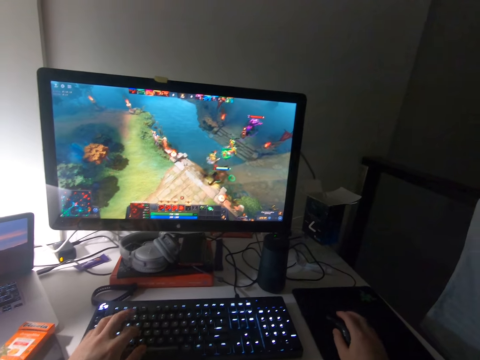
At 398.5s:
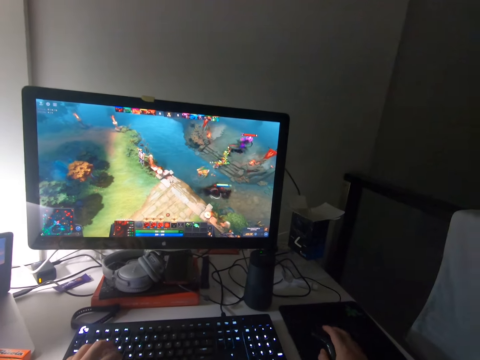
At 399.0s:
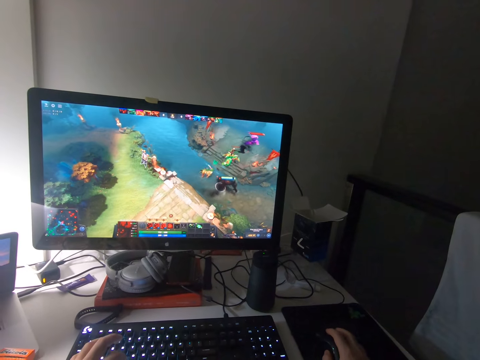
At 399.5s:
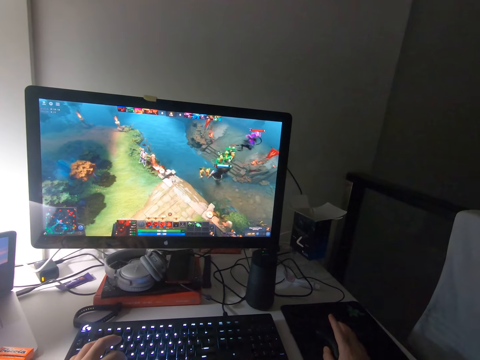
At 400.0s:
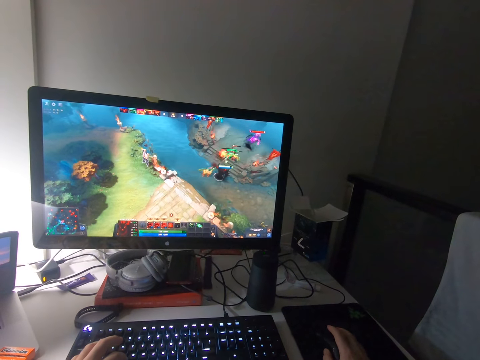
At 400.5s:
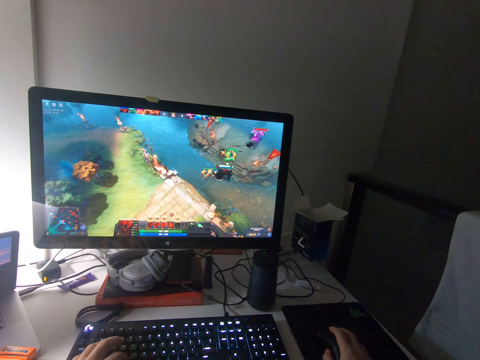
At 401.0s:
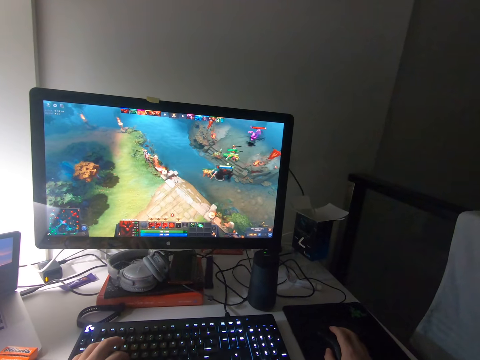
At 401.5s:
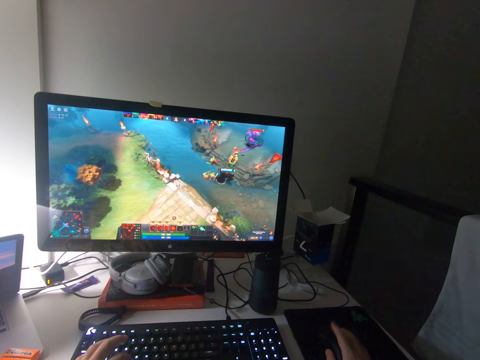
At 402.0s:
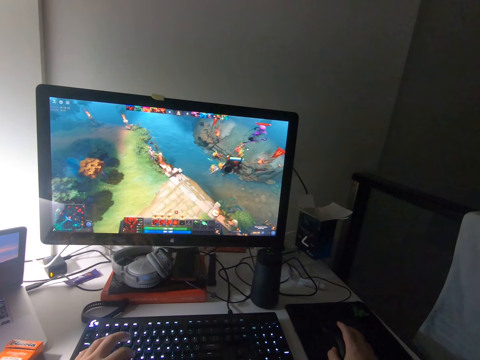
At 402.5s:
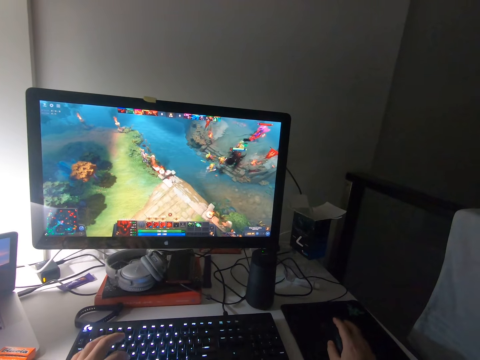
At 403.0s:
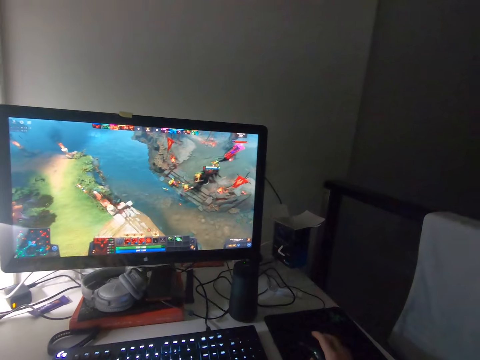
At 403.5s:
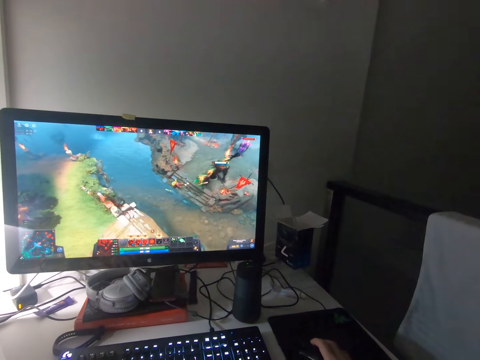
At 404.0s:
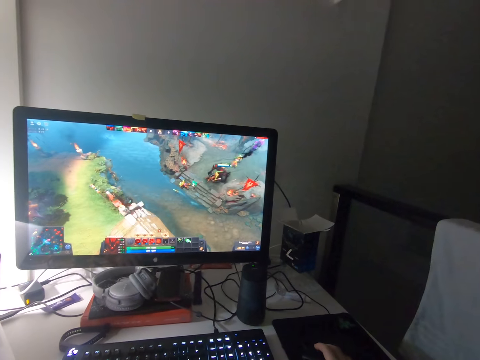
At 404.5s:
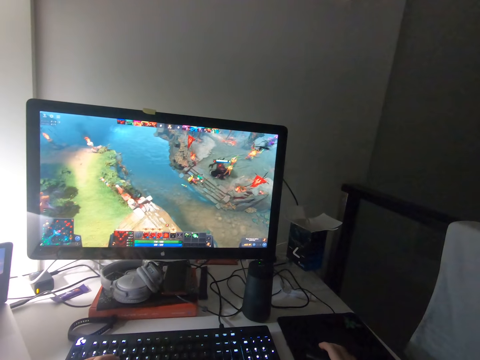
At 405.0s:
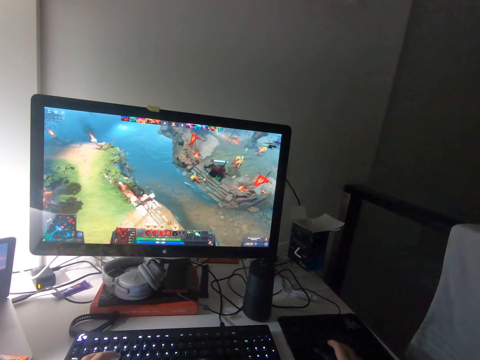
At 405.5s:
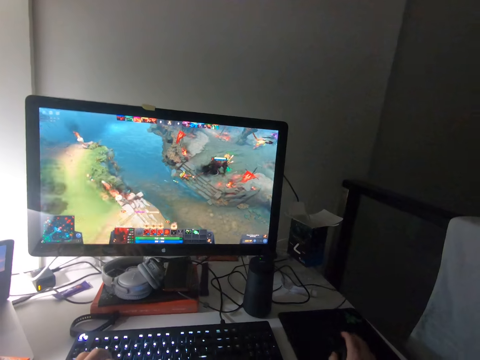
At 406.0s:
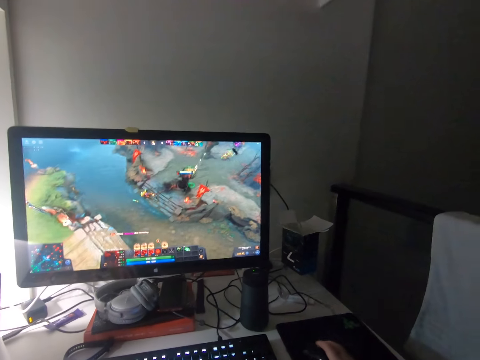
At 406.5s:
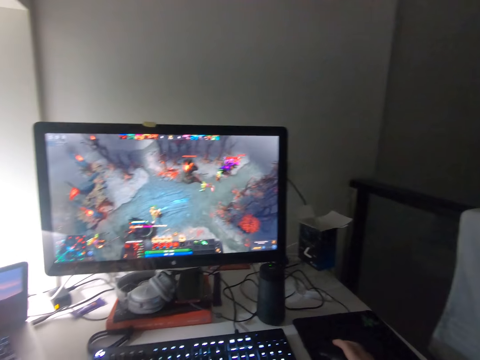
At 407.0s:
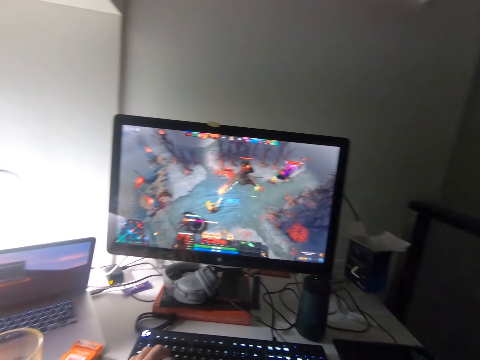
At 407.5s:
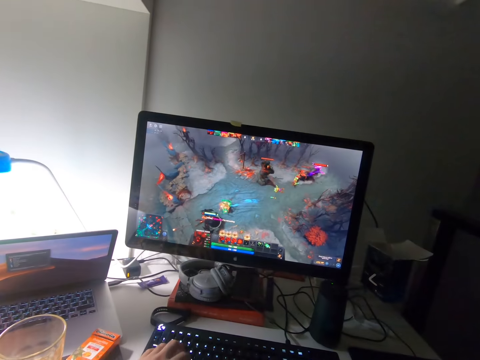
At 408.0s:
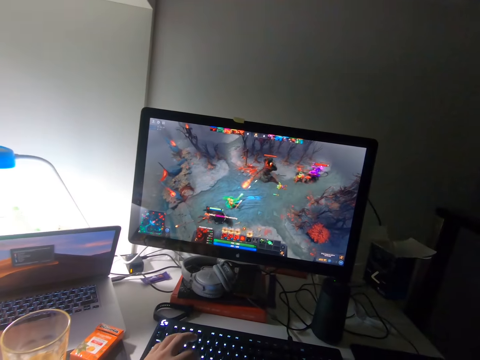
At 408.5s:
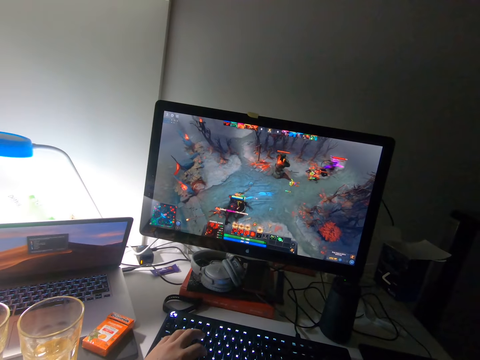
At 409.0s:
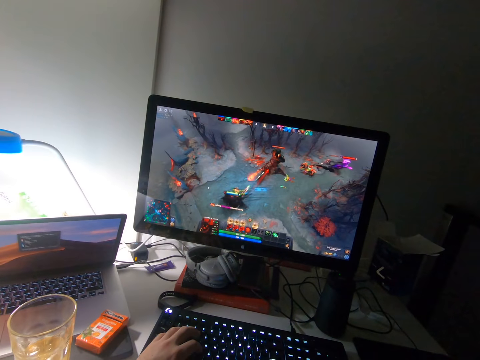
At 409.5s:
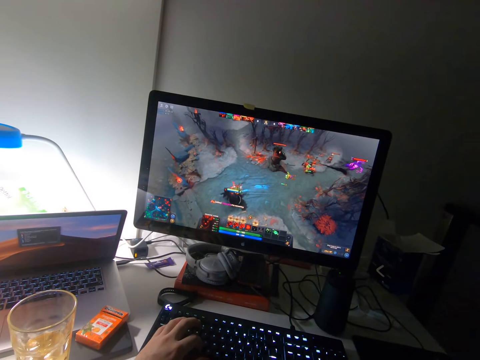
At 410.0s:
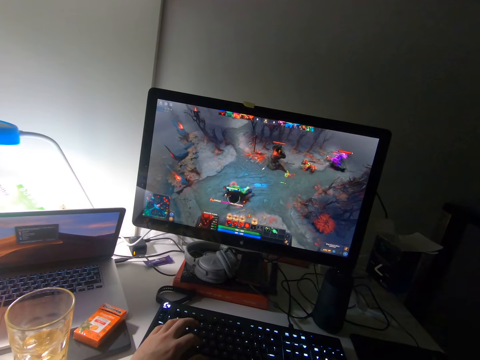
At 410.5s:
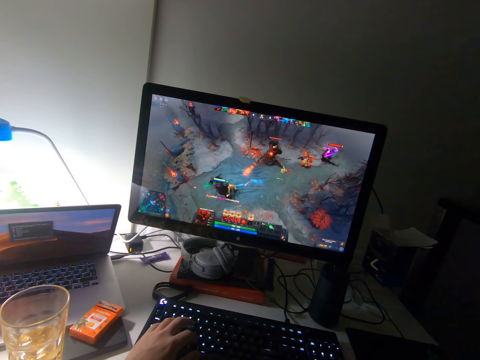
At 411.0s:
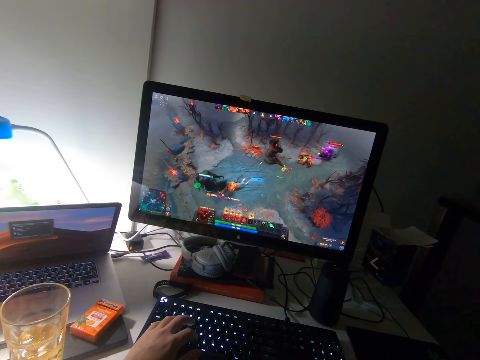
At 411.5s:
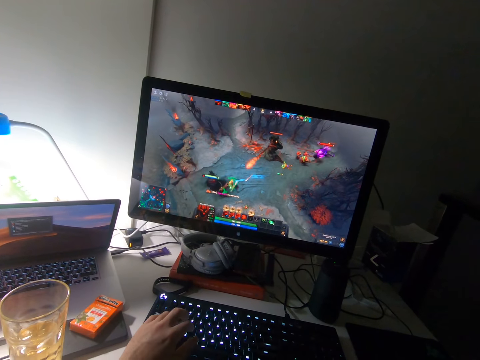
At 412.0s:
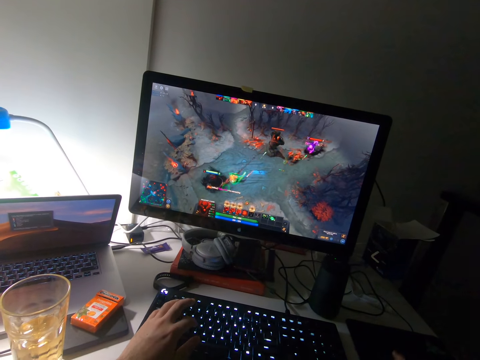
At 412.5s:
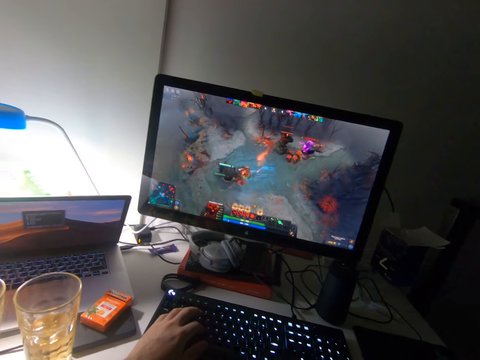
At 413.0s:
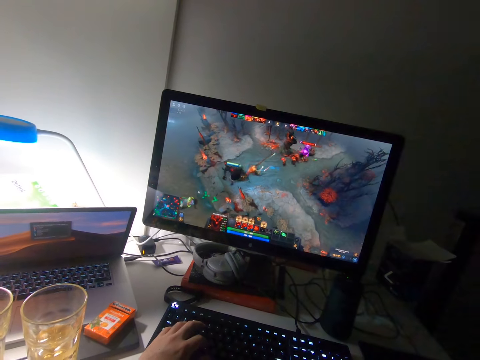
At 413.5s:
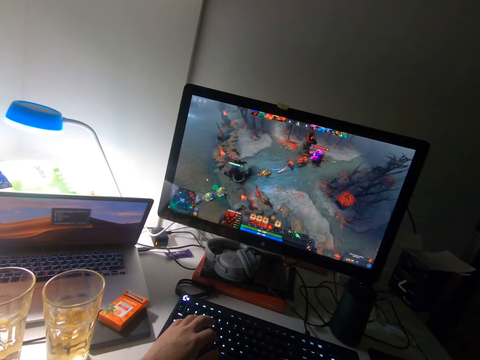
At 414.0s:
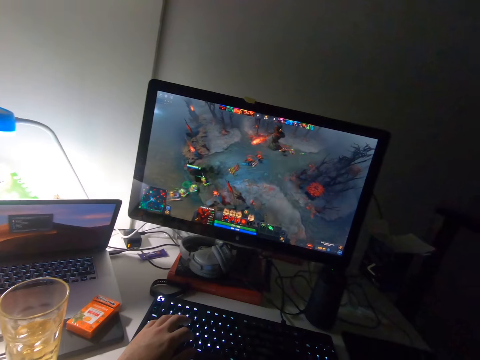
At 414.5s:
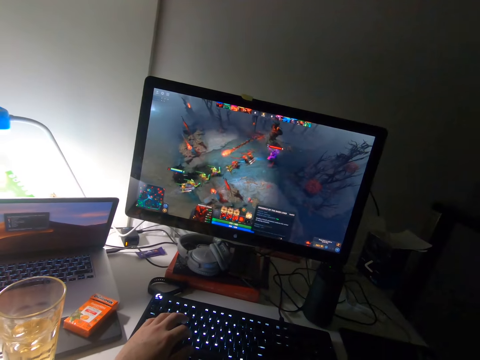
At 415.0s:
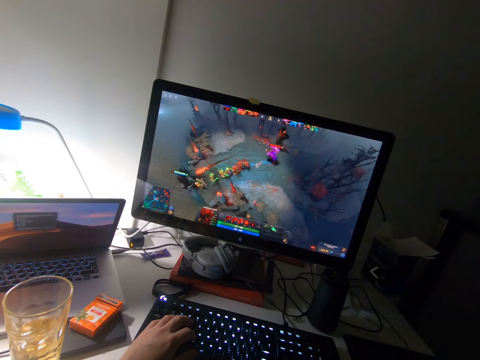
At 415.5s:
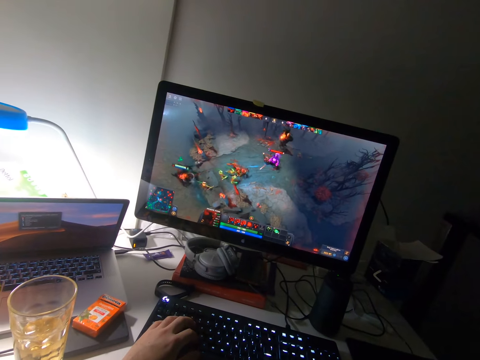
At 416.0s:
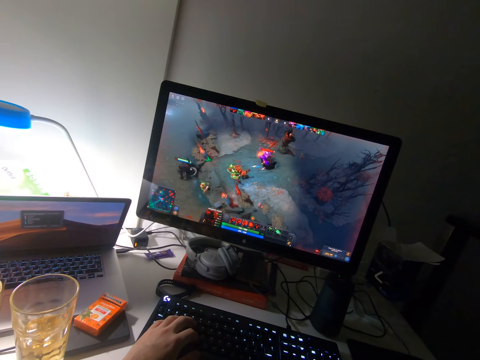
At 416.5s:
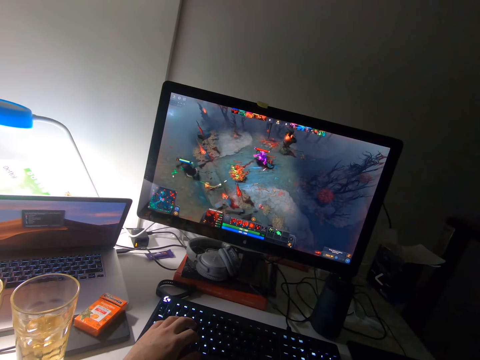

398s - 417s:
The camera wearer plays a video game. They click on the keyboard. They play a video game.

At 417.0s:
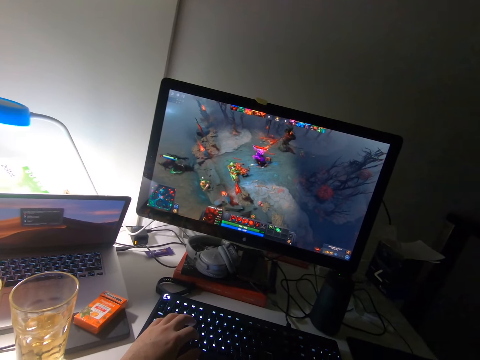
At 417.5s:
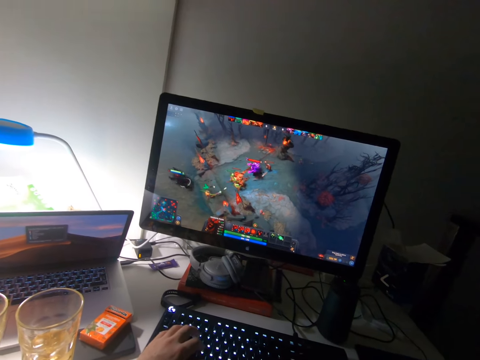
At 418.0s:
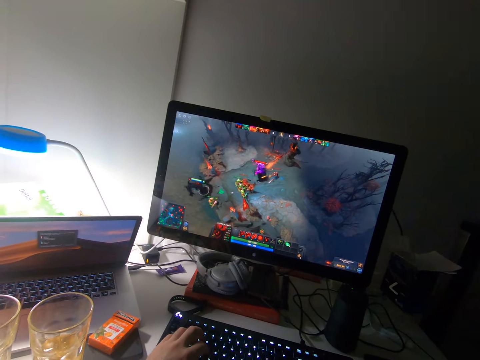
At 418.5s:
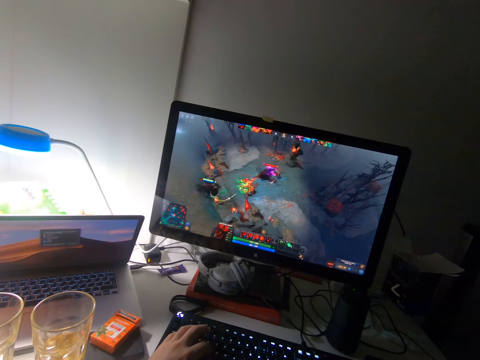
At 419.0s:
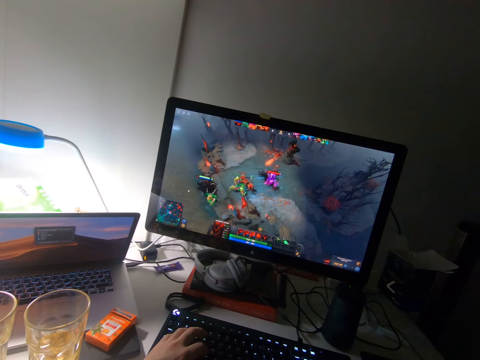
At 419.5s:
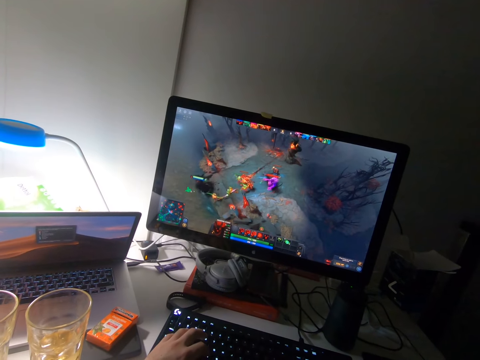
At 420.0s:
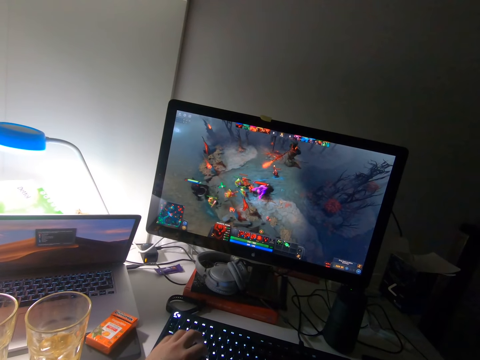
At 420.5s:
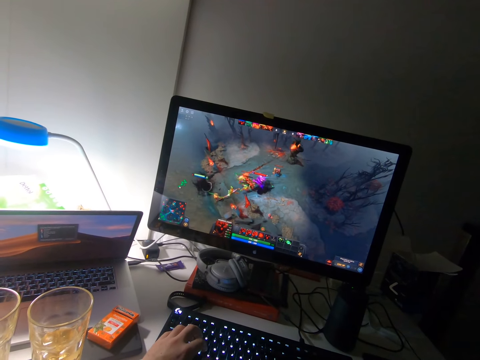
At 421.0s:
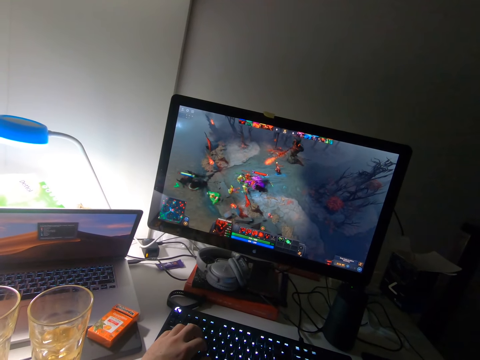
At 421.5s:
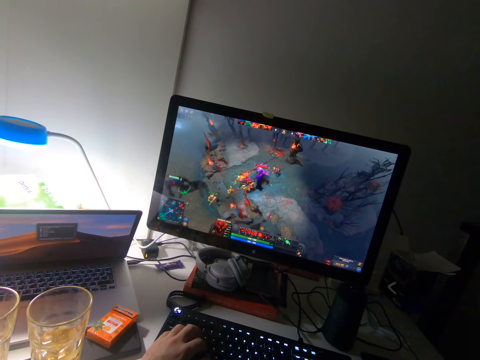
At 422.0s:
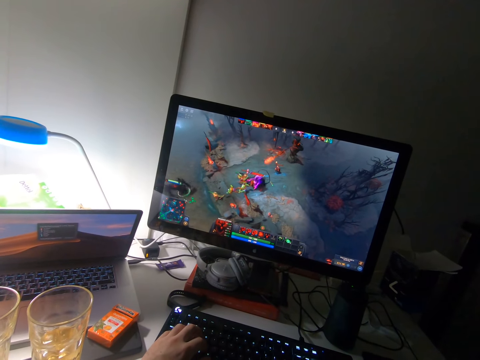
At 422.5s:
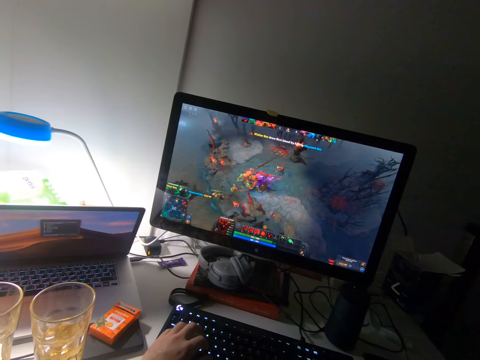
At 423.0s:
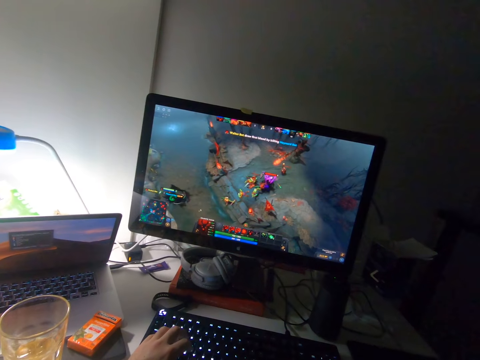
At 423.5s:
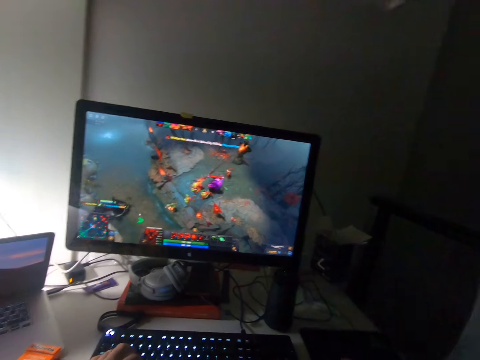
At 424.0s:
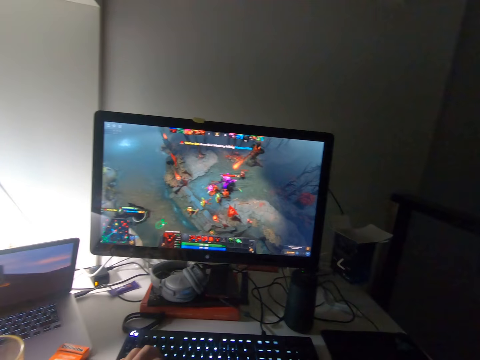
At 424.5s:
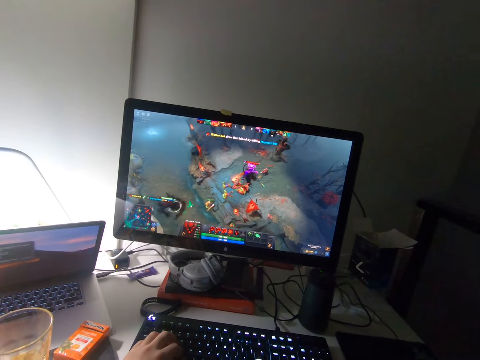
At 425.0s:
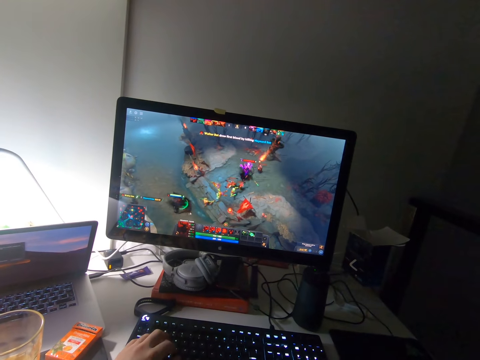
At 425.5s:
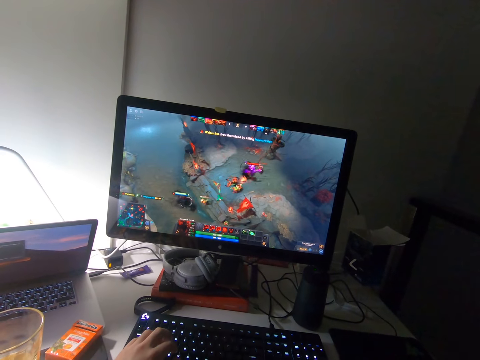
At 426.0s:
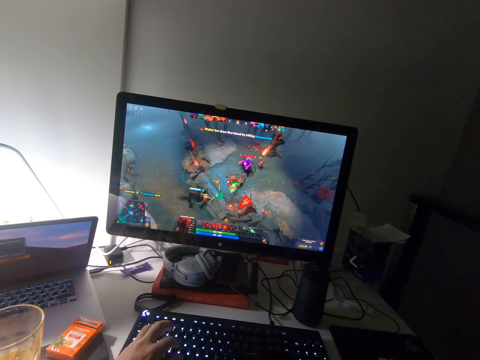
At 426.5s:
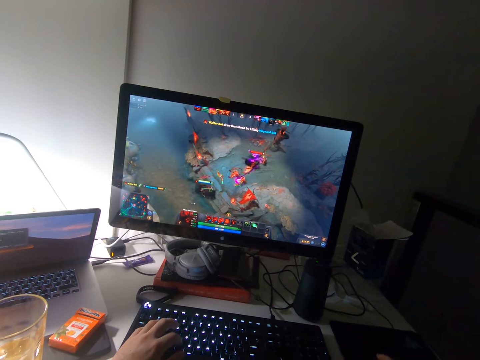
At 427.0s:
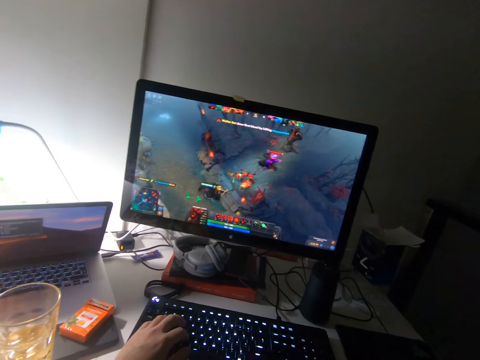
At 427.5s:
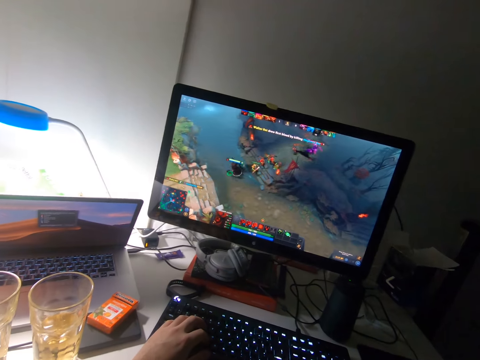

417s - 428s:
The camera wearer stares at the laptop. They stare at the monitor. They play a video game.
